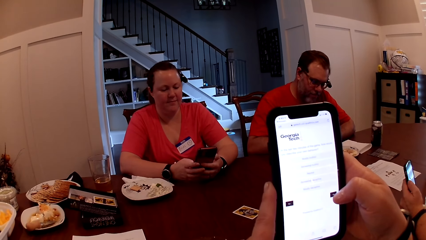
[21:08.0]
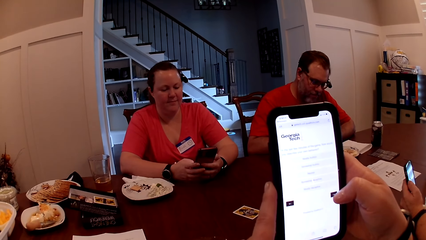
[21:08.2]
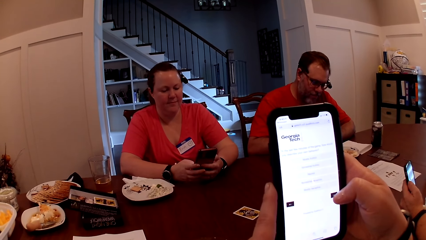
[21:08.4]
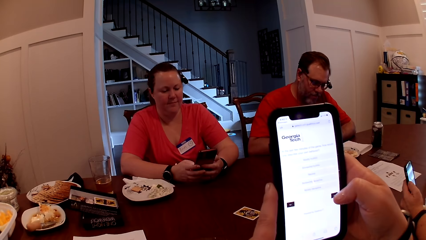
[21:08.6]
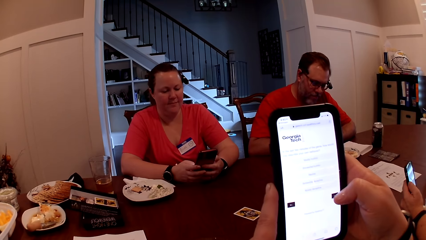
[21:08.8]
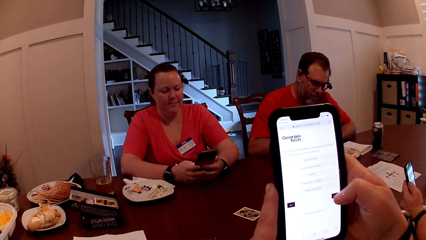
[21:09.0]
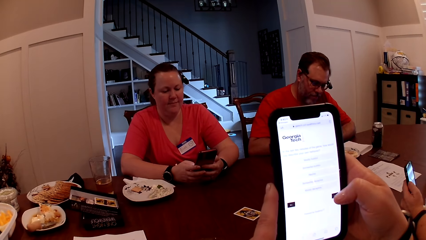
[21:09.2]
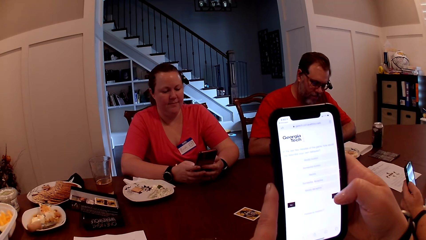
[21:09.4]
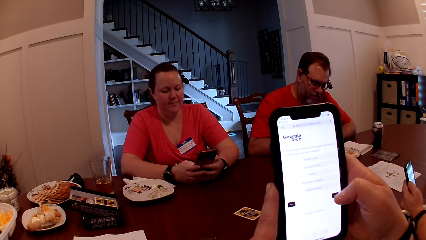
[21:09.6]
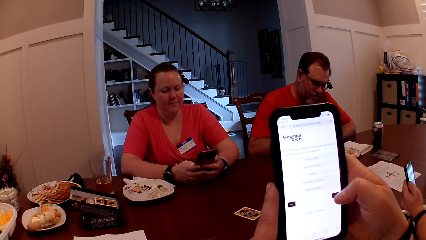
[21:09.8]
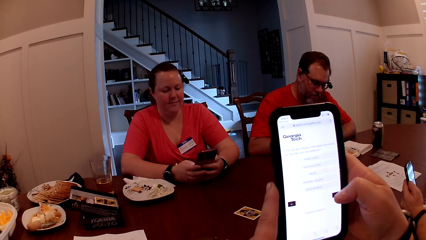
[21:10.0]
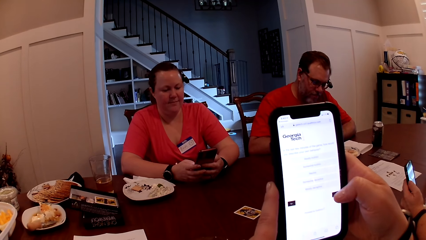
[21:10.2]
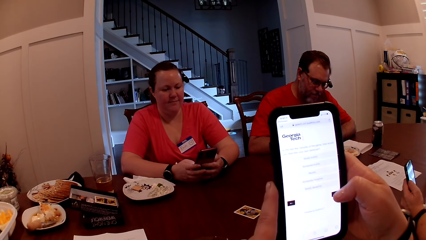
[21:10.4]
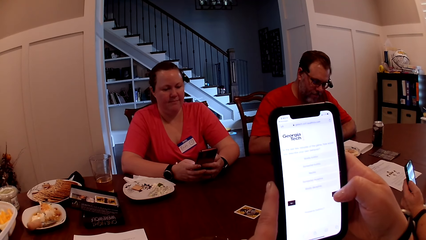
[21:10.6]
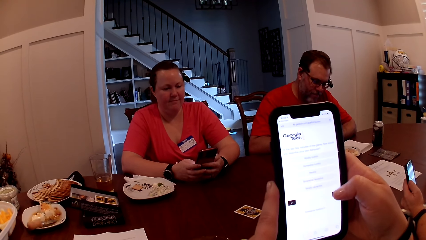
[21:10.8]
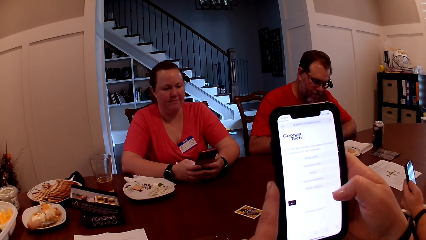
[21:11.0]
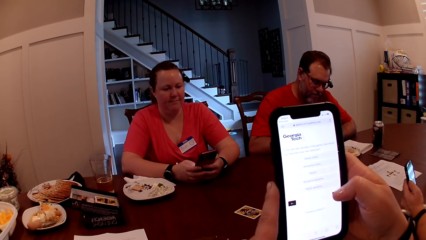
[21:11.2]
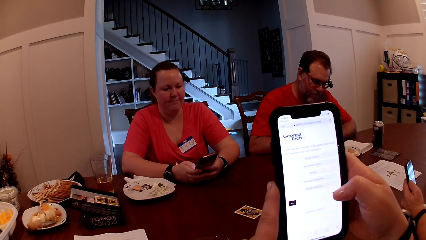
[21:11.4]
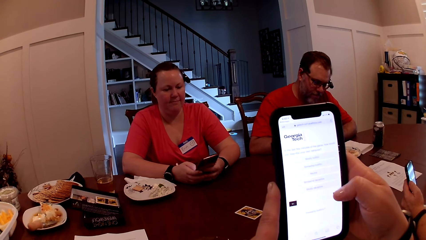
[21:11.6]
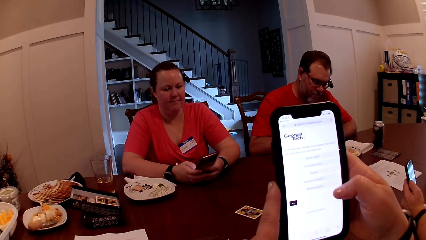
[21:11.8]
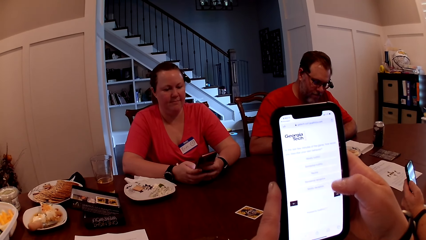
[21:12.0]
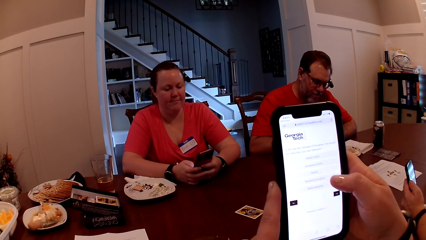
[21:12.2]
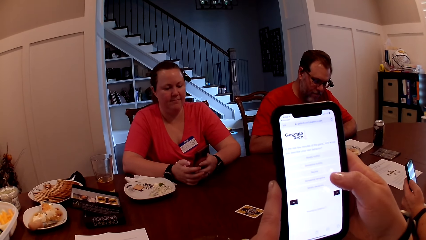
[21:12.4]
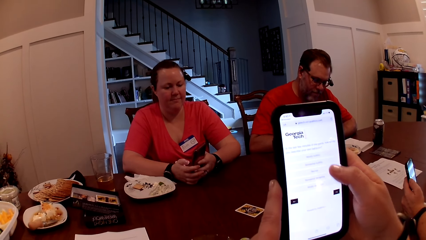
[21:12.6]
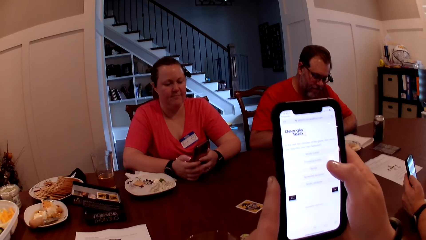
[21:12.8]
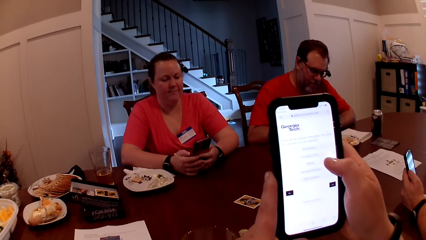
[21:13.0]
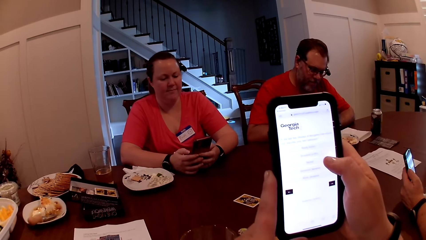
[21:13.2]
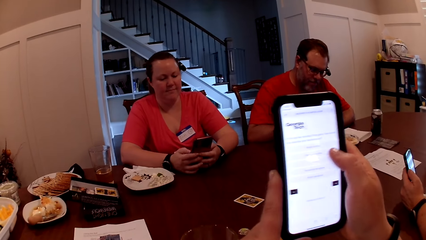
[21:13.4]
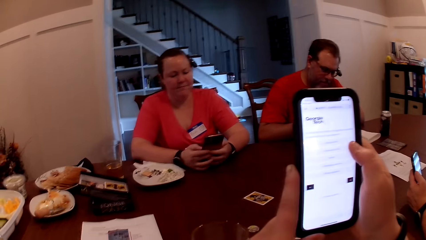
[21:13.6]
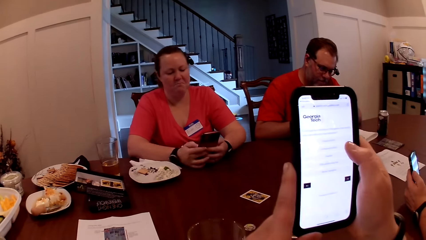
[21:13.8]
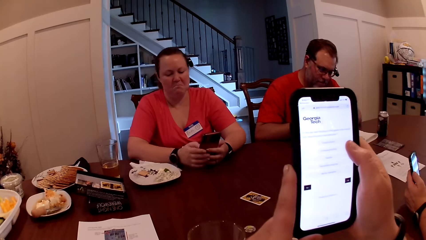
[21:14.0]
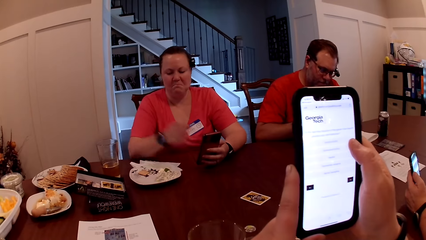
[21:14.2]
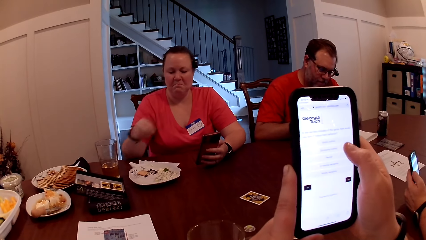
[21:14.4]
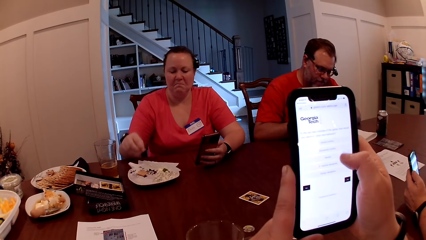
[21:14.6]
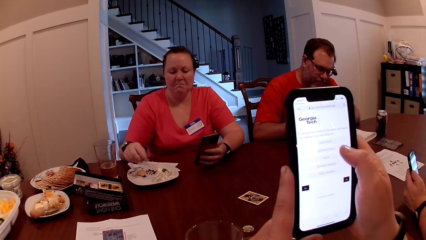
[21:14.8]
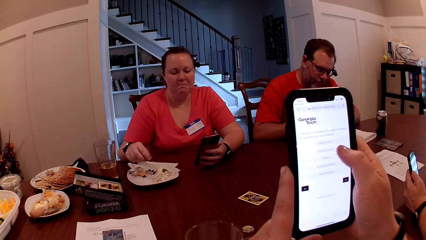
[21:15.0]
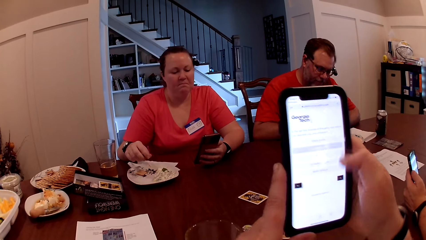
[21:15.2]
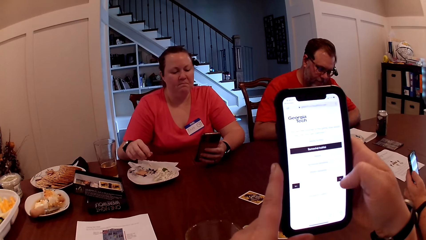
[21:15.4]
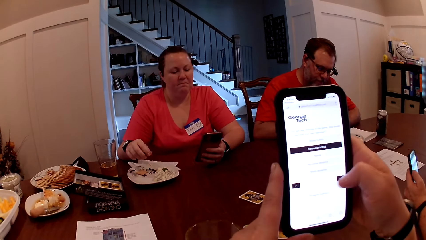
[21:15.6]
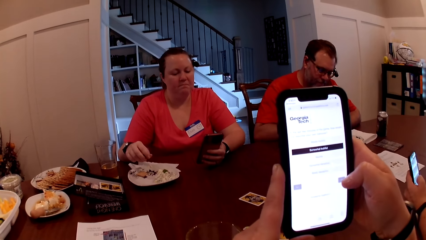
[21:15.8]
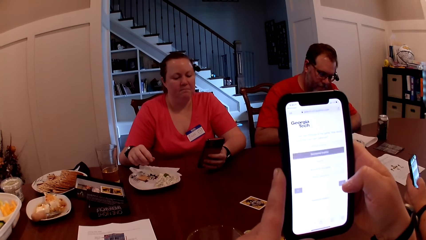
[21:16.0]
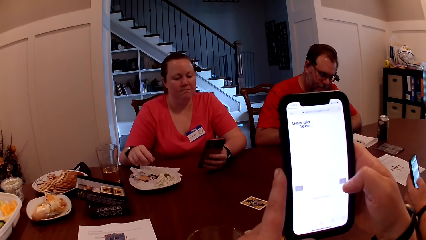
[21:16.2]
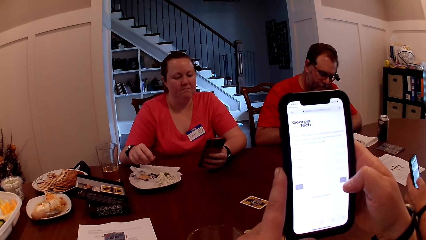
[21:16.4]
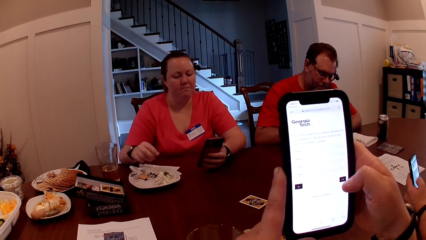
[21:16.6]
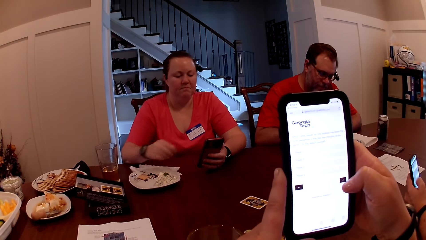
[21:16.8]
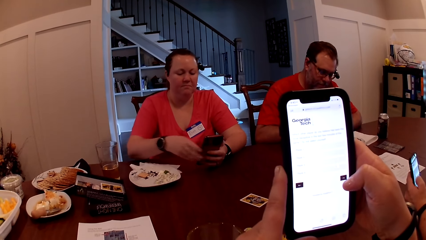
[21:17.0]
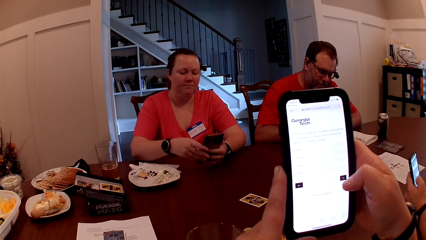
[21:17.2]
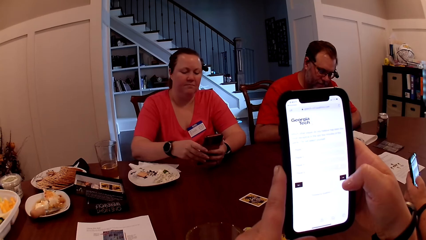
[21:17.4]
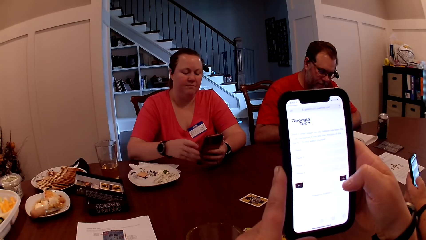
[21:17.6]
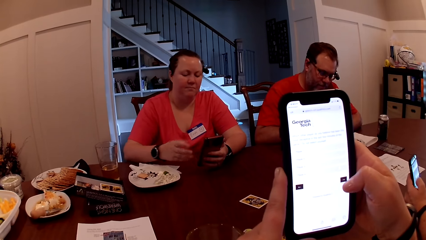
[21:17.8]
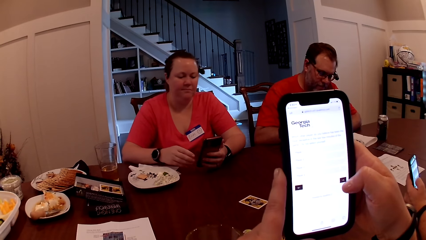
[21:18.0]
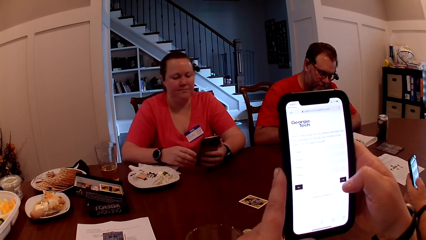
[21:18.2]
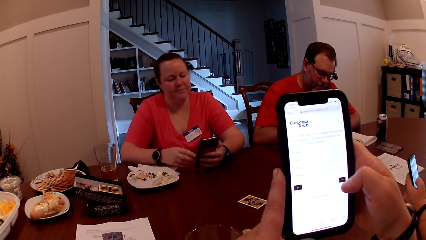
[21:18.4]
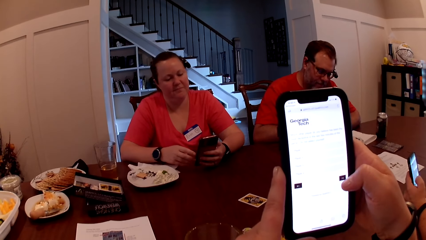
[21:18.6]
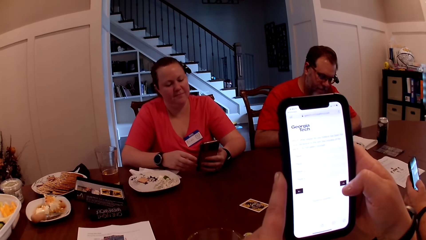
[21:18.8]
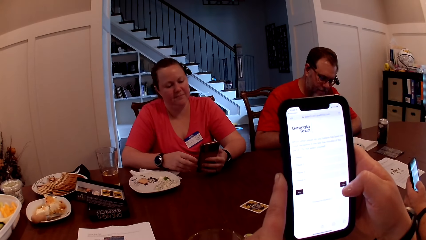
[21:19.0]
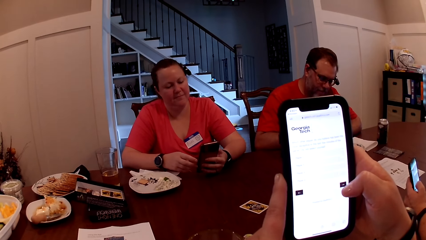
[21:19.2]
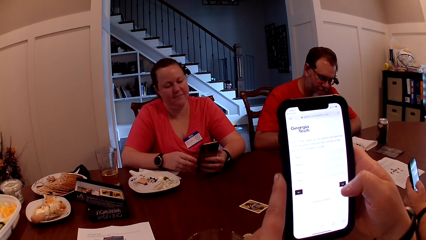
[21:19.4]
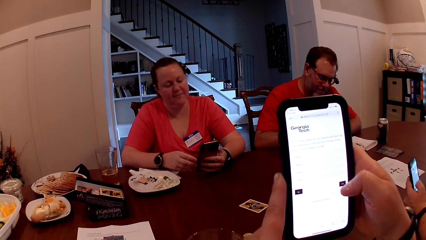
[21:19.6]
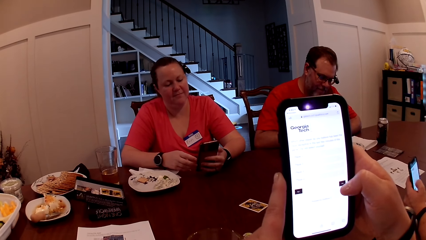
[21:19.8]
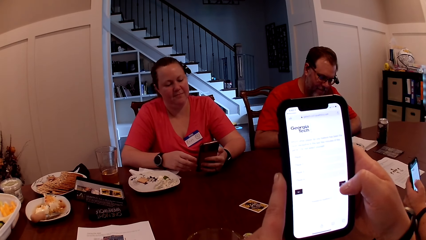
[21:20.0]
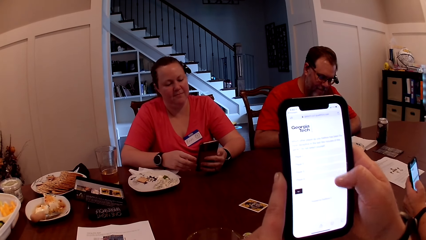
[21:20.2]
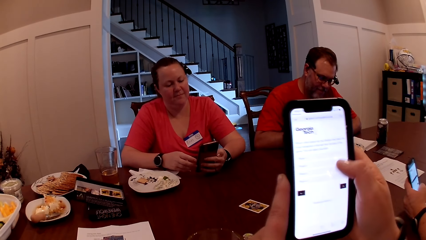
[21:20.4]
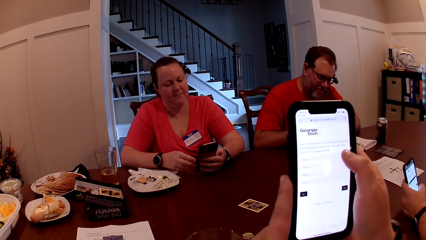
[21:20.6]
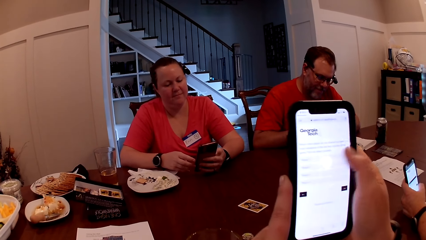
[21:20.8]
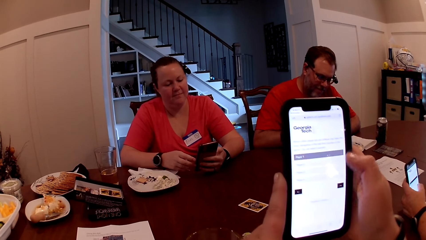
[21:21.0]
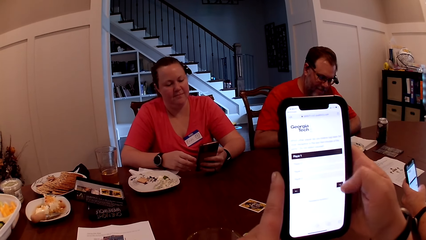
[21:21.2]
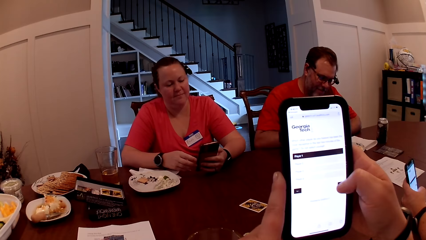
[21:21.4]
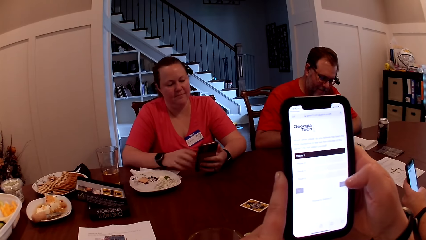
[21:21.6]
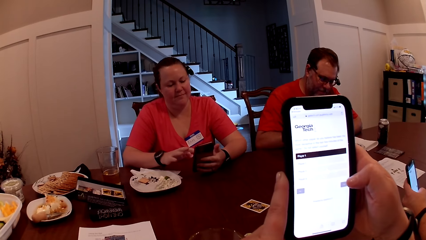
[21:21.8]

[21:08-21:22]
The woman removes her right hand from the phone. The woman operates the phone with both hands.

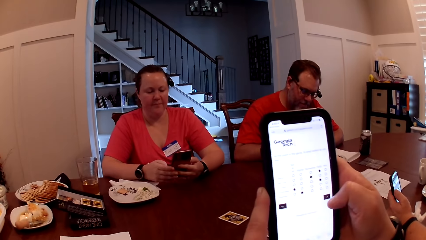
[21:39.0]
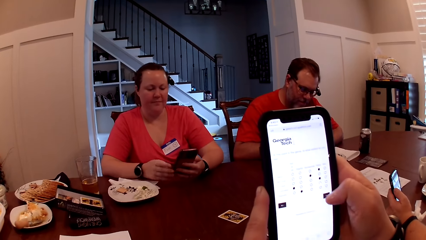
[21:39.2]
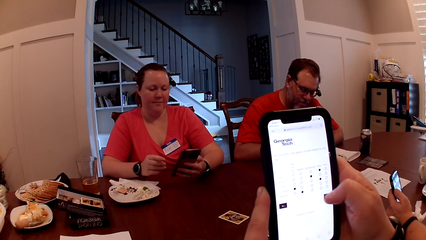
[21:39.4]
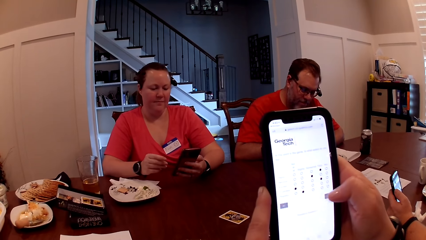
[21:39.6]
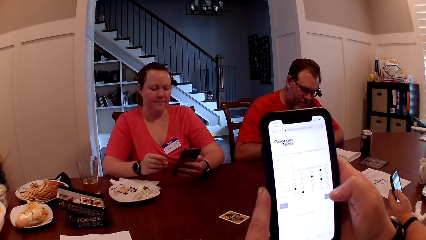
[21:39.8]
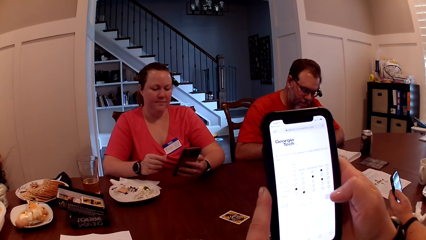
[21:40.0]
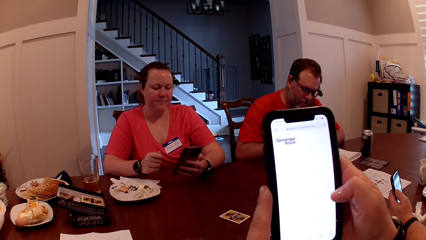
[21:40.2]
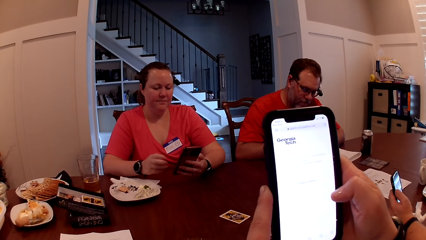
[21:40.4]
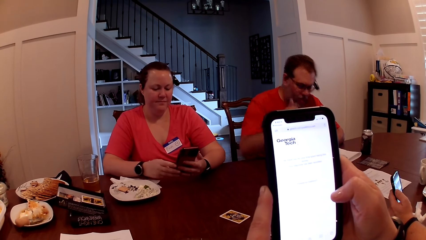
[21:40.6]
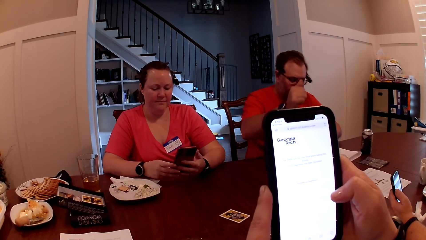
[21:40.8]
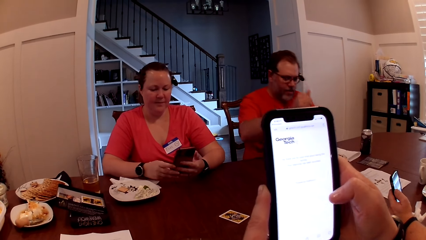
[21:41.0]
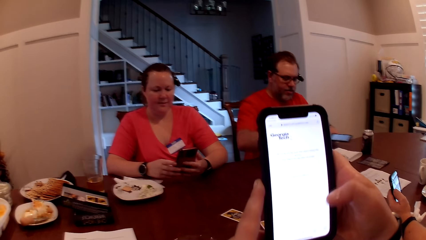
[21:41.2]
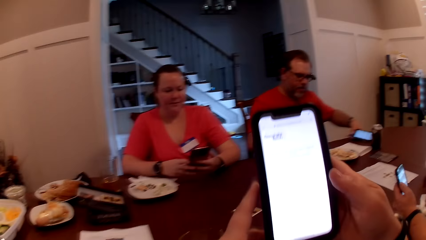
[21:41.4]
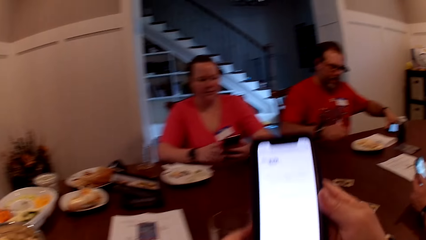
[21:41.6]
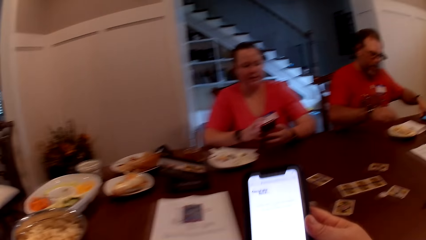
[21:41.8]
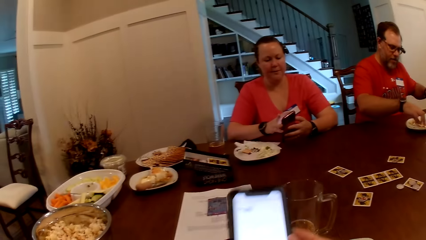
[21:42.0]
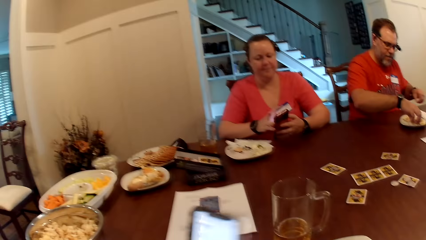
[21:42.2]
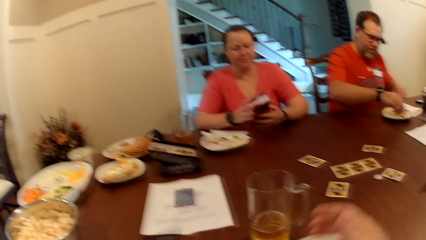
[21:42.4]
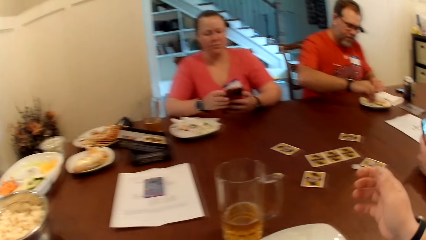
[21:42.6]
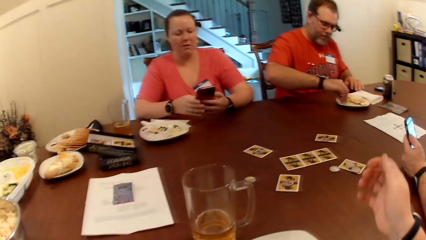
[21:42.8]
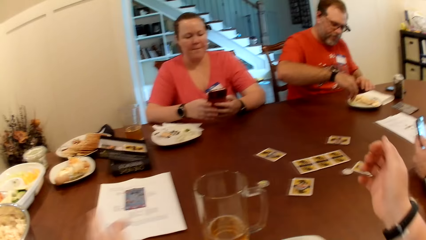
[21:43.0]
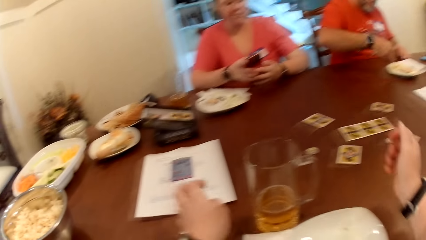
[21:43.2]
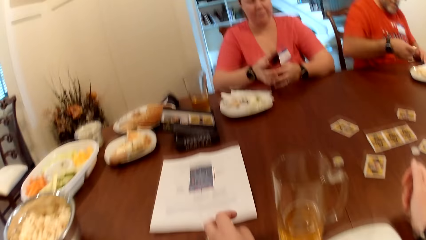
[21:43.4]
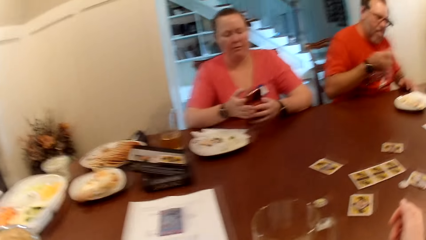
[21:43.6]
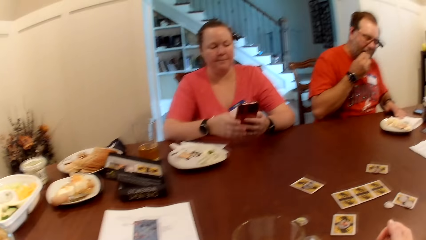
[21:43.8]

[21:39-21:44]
The man lifts his right hand. The man drops the phone on the table with his left hand. The camera wearer lowers the phone with both hands. The man picks up a cucumber slice from the plate with his right hand and dips the cucumber slice with his right hand in sauce on the plate. The camera wearer puts the phone on the table and drops both hands on the table.
